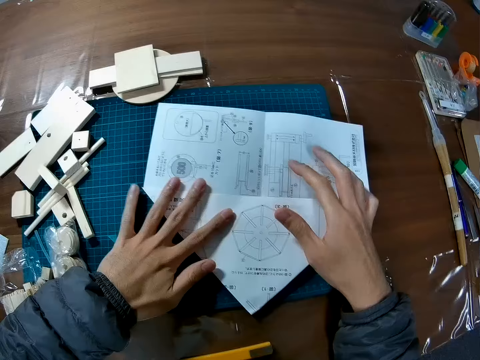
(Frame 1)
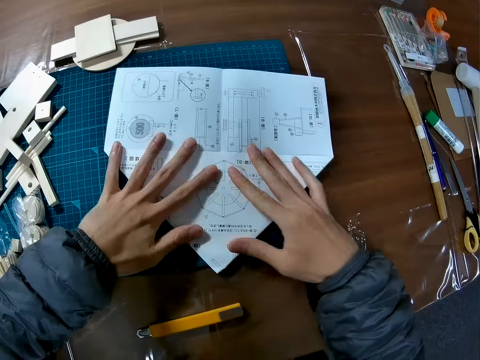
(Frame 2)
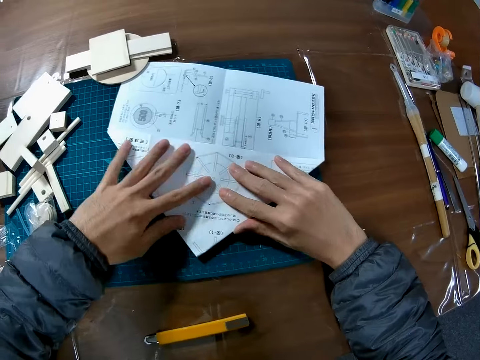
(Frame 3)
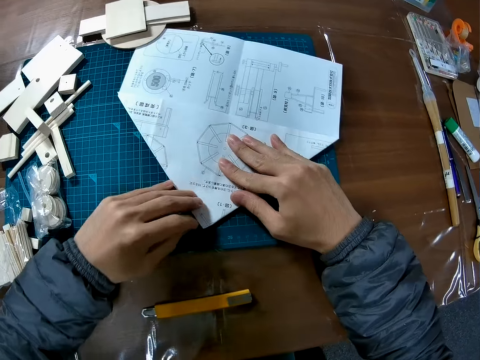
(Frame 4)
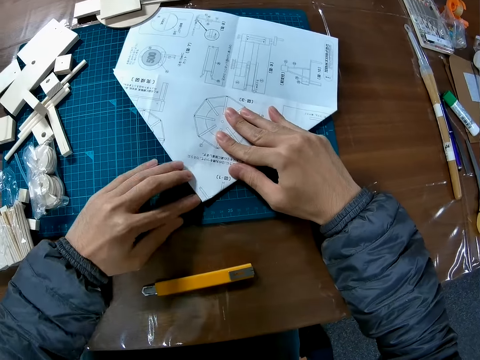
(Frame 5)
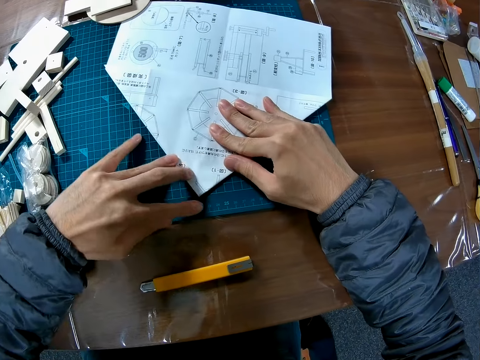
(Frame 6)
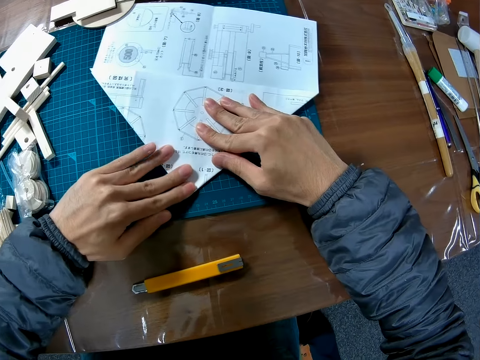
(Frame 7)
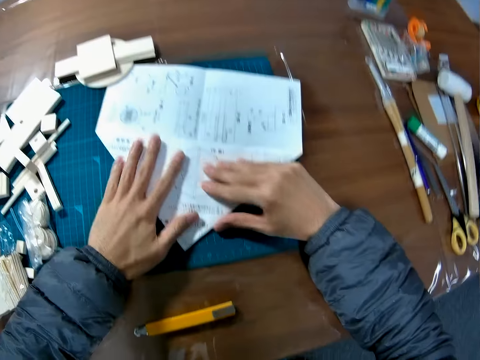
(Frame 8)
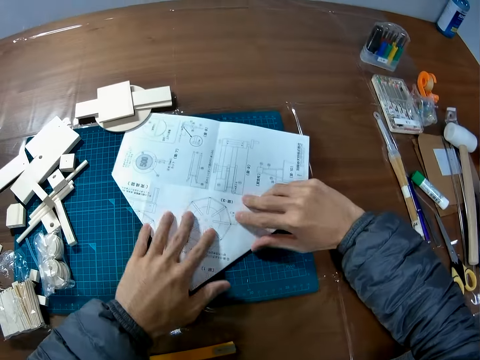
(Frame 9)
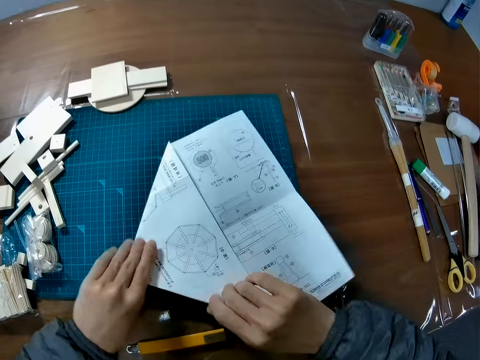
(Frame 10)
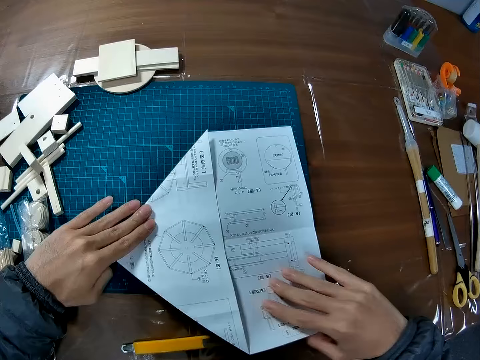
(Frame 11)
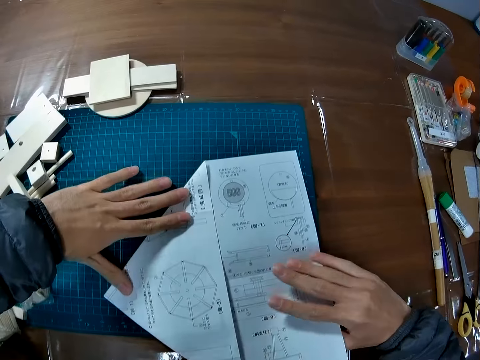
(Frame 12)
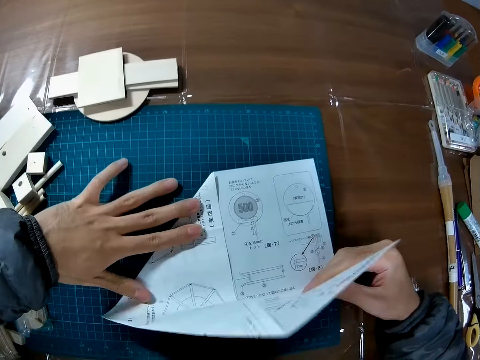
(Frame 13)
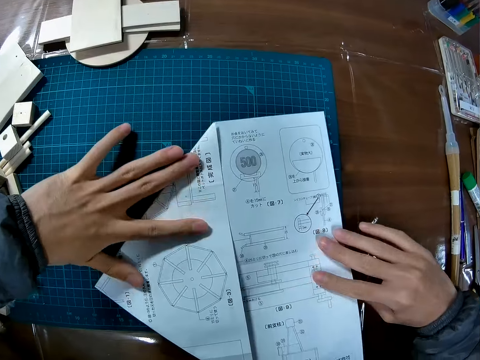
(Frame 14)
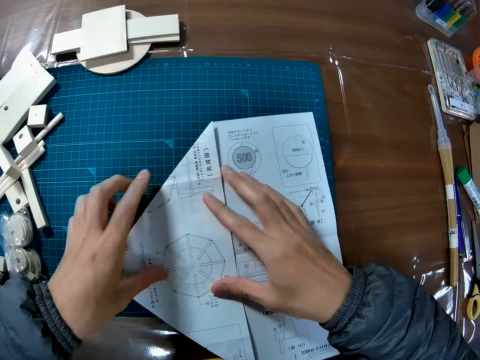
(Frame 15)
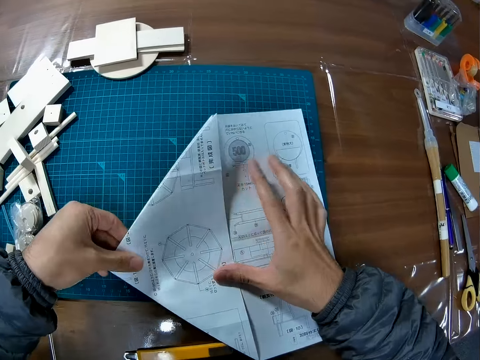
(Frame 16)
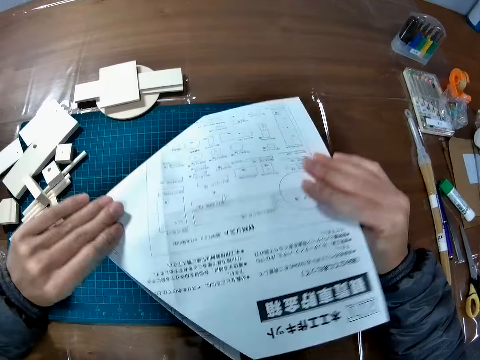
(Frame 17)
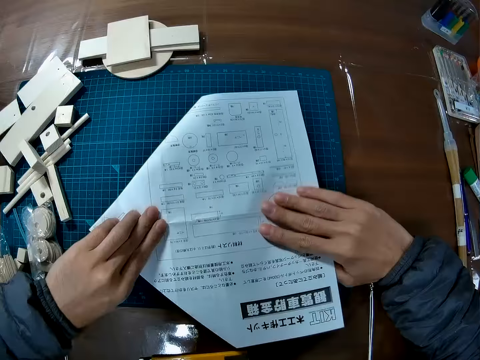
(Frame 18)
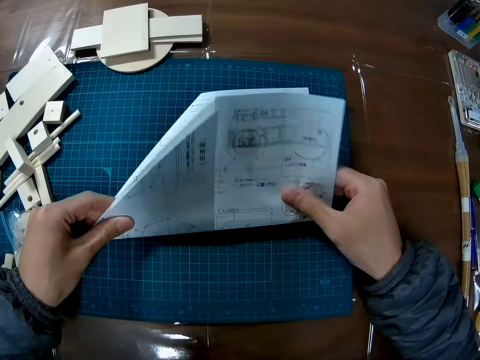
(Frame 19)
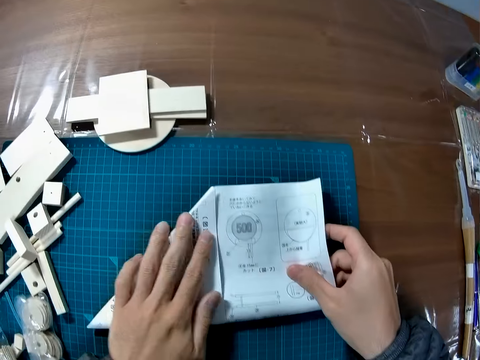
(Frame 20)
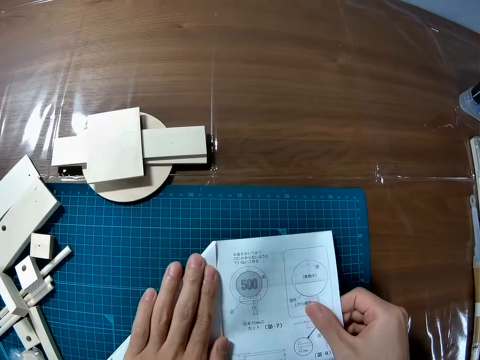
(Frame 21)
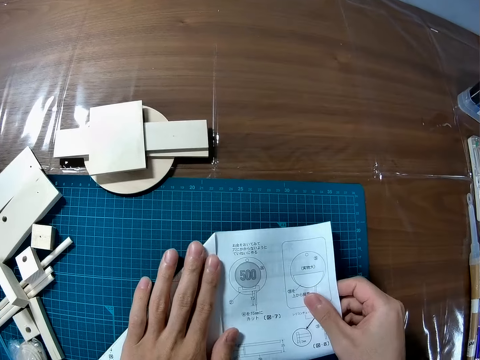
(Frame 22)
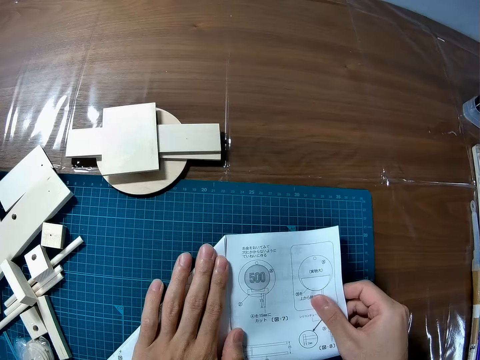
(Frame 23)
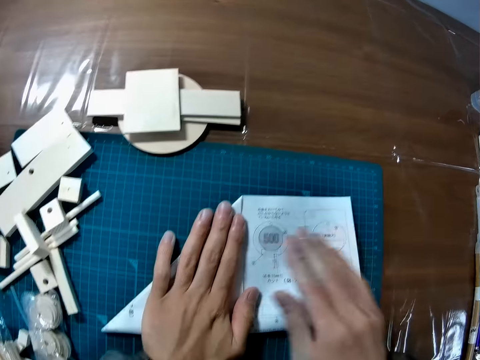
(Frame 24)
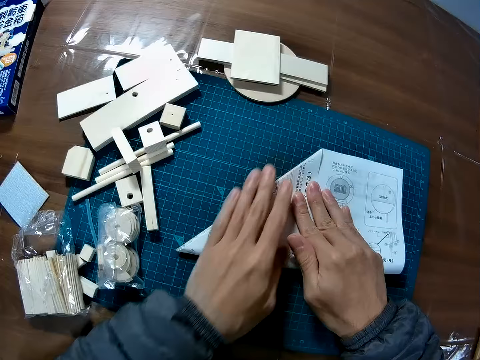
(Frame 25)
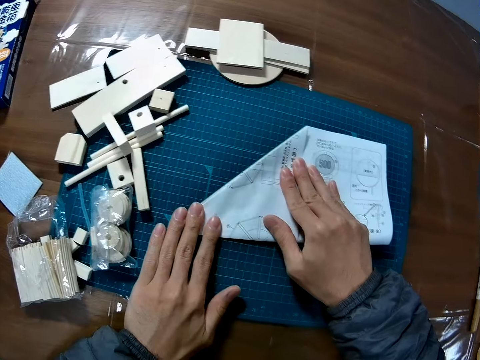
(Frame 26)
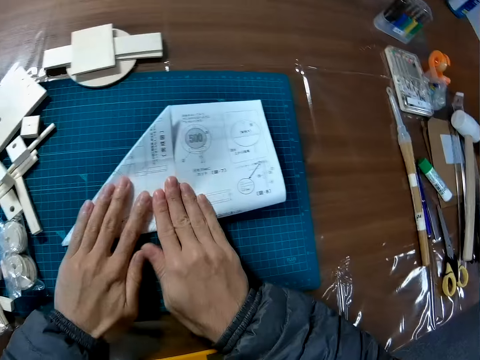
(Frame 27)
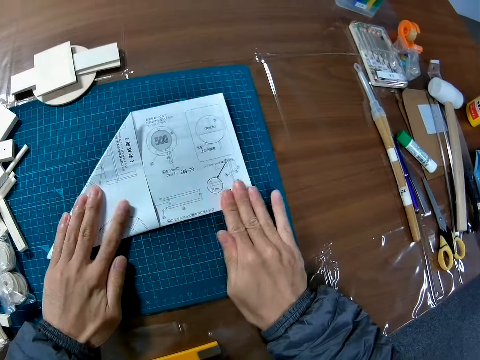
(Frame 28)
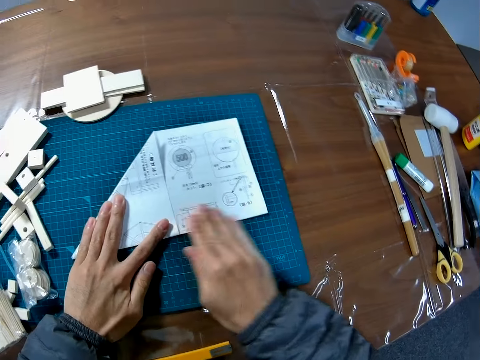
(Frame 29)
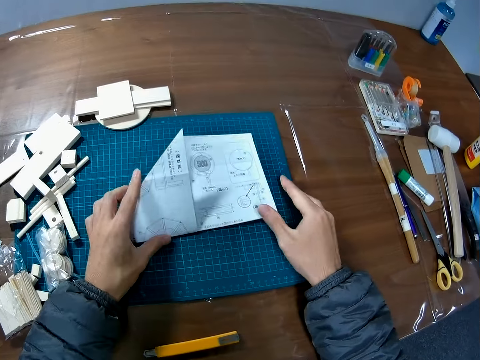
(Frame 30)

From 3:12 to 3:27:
The camera wearer turns the manual. He flips the manual. He folds the manual. He smoothens the edge of the manual with his hands.

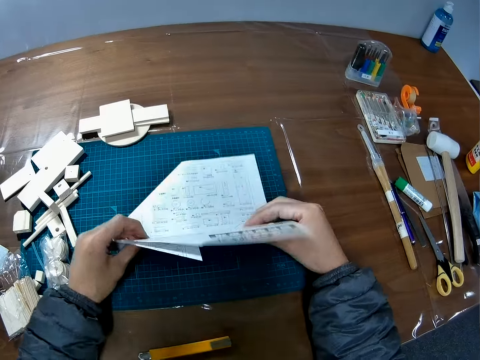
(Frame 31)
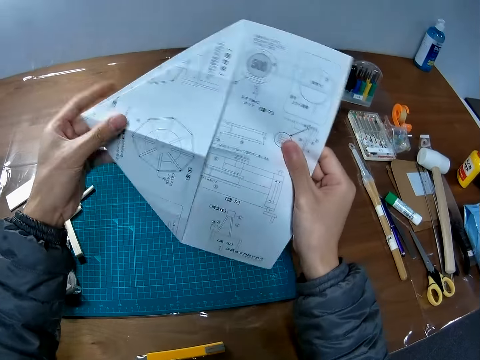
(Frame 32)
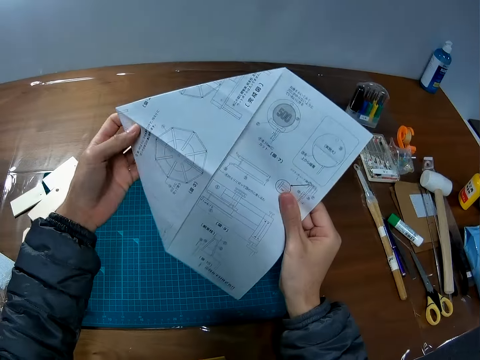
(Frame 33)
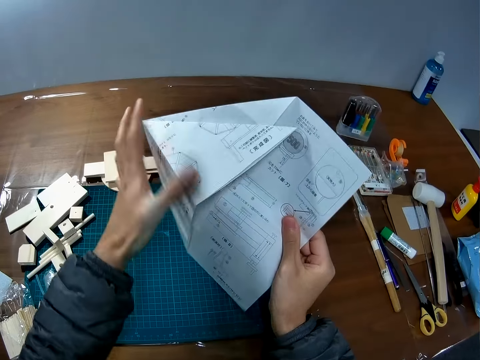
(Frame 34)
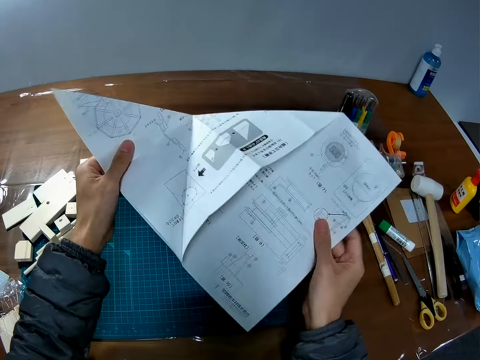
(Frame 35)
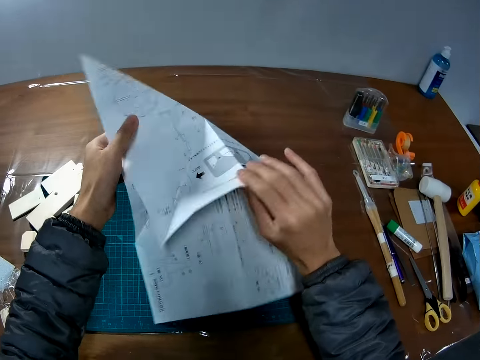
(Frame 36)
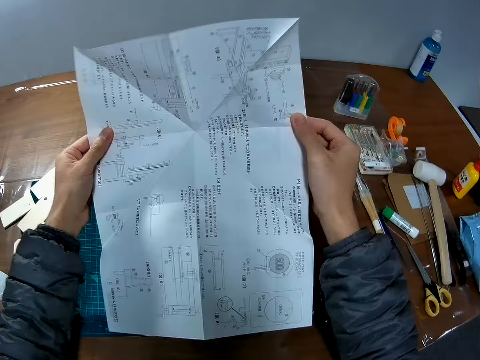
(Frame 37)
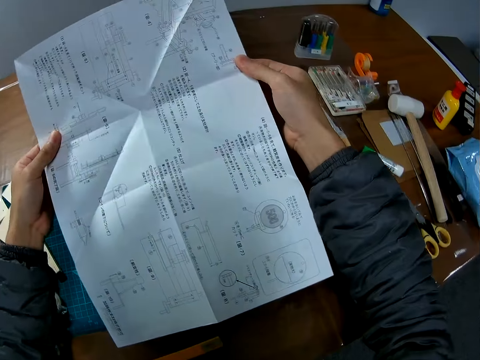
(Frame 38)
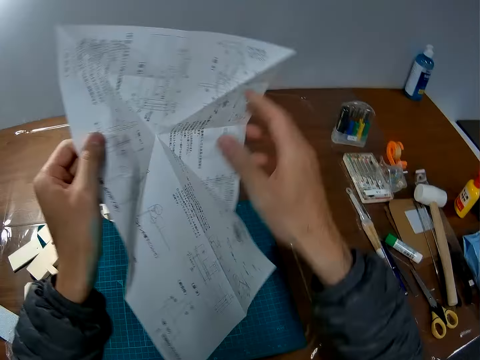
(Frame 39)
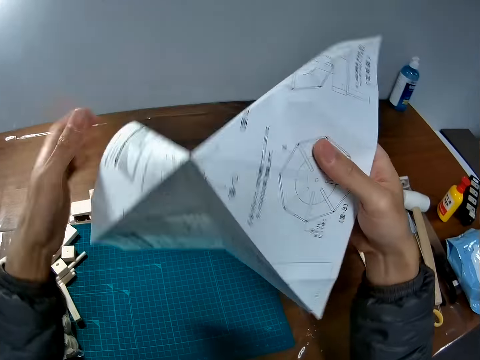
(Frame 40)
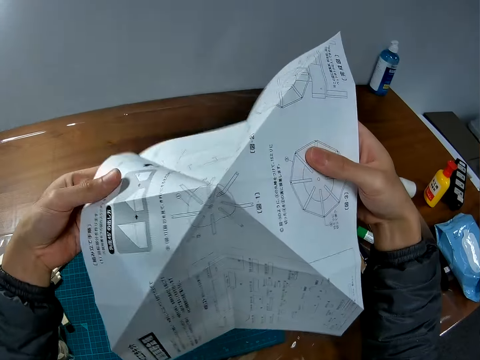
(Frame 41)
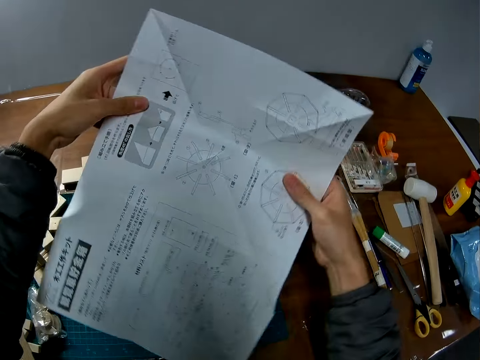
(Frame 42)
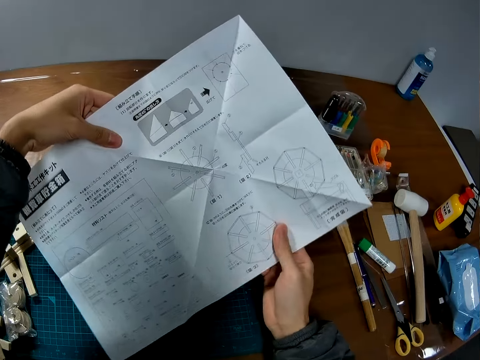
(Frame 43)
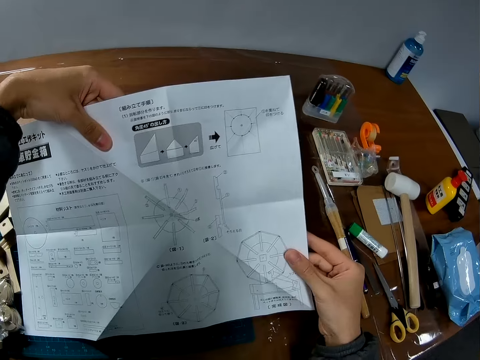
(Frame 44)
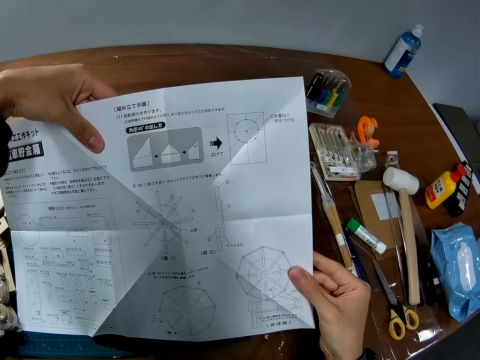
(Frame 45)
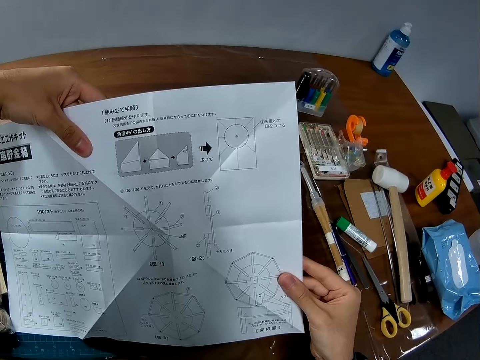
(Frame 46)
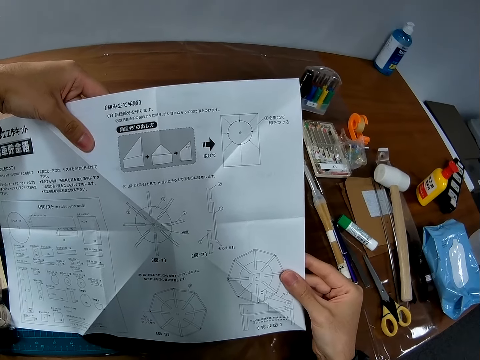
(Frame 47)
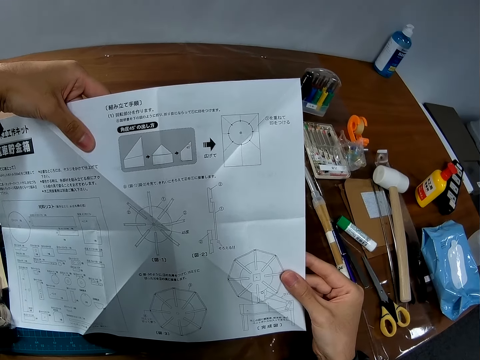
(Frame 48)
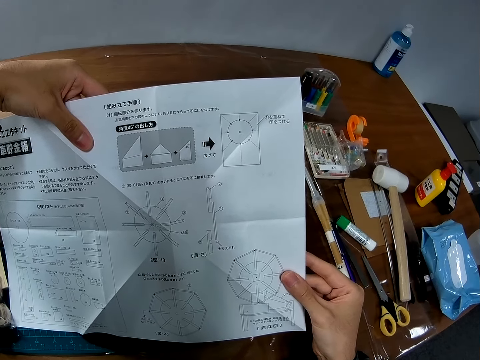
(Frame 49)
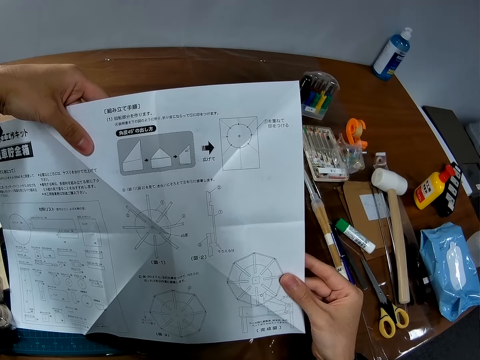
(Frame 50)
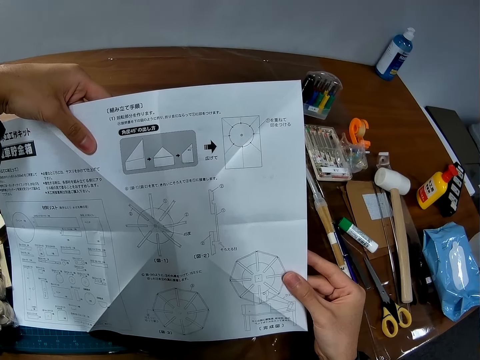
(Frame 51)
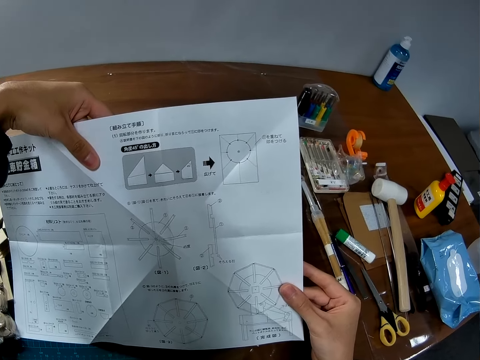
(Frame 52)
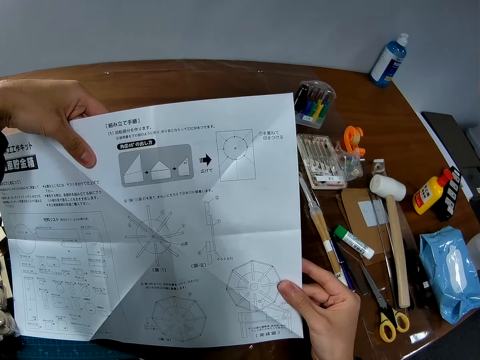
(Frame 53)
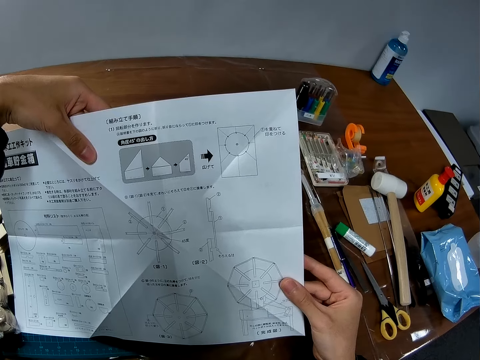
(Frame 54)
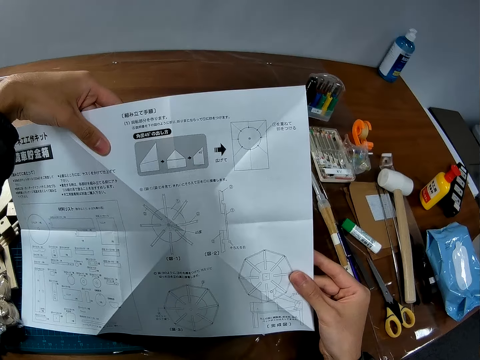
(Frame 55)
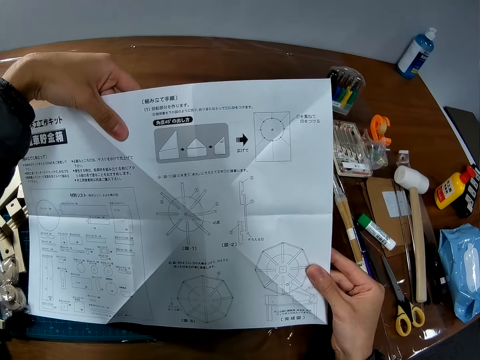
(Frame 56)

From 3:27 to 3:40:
The camera wearer picks up the manual from the table. They open the manual. They turn the manual around.
